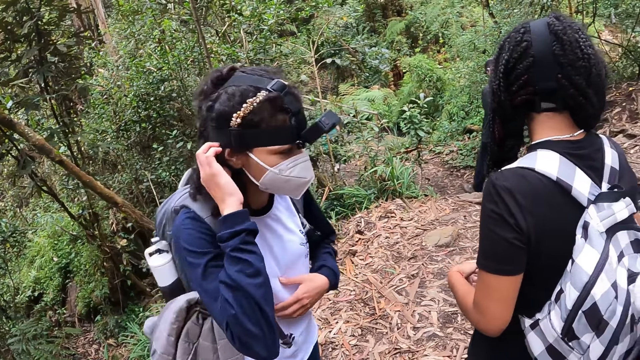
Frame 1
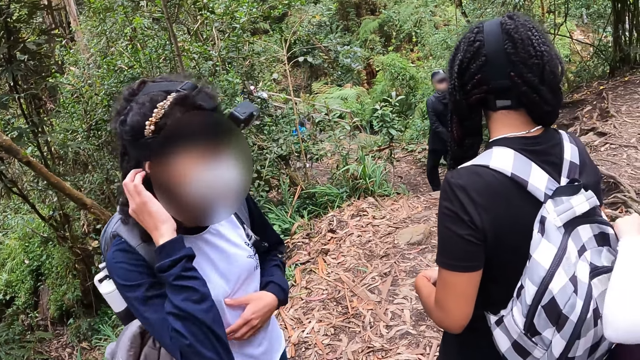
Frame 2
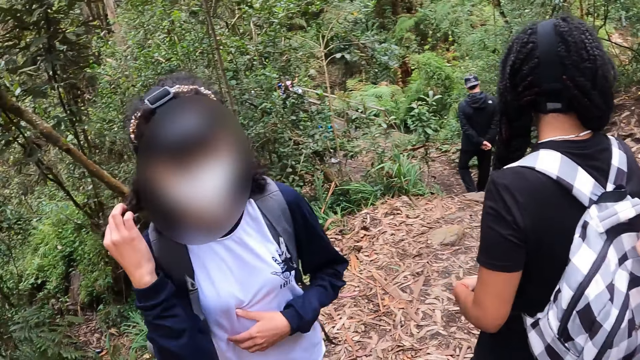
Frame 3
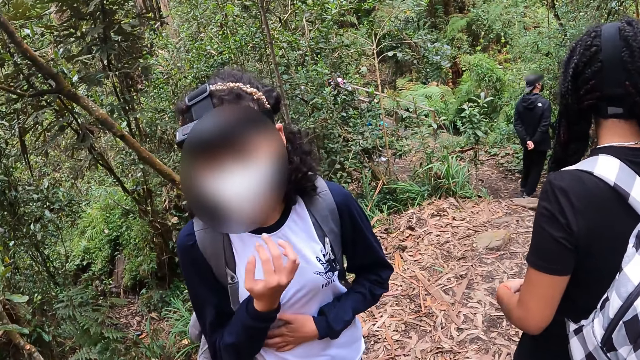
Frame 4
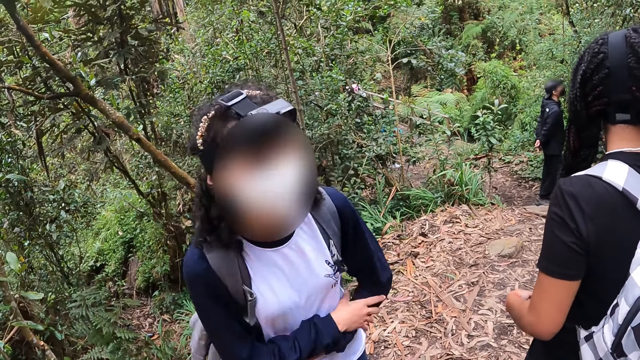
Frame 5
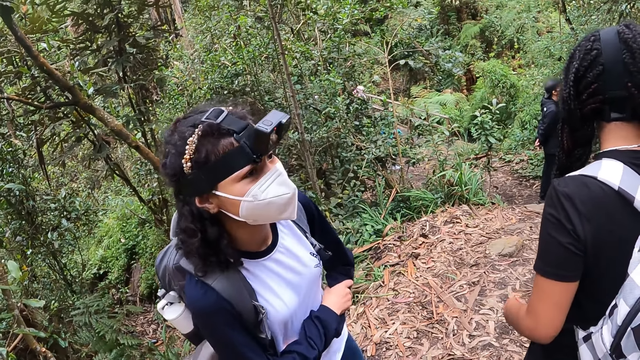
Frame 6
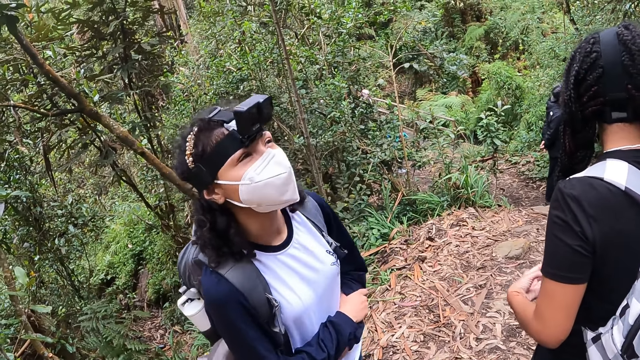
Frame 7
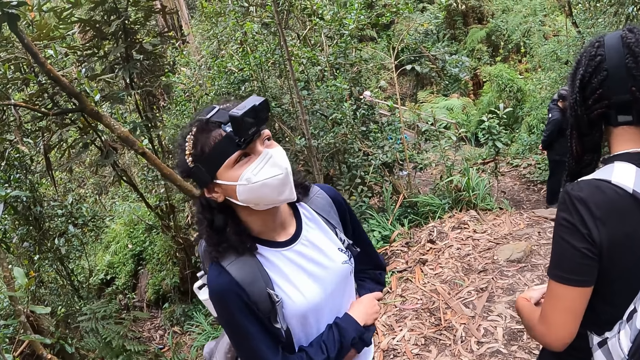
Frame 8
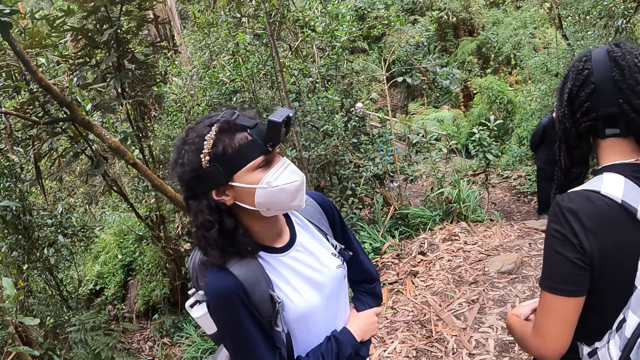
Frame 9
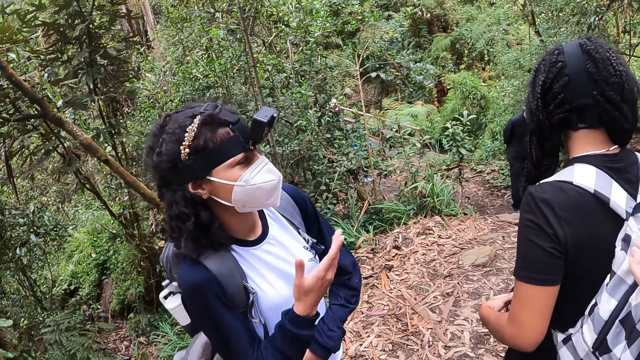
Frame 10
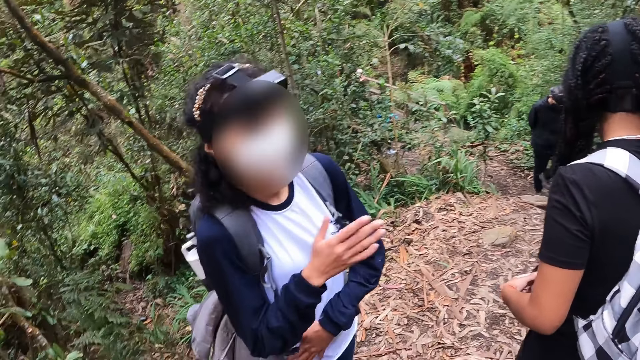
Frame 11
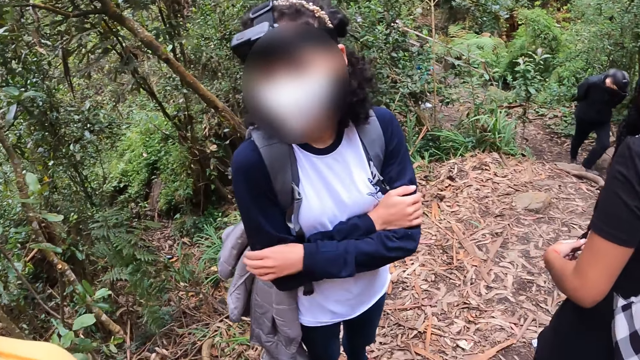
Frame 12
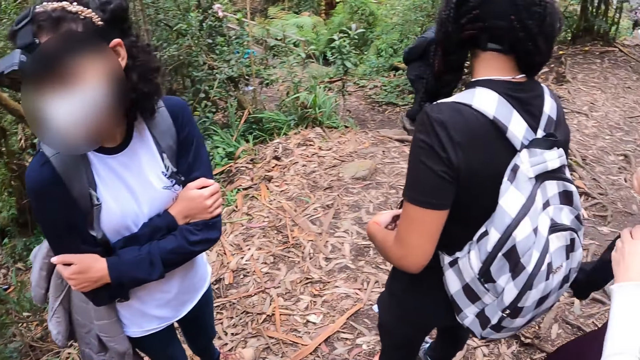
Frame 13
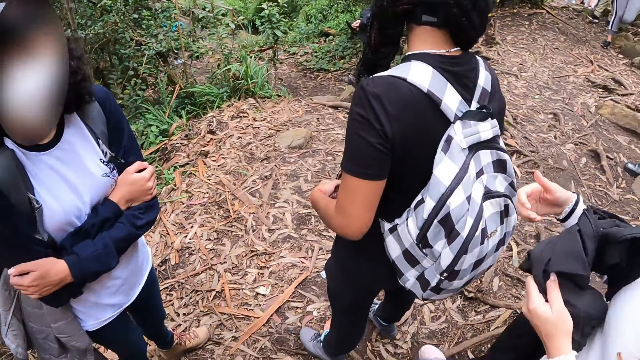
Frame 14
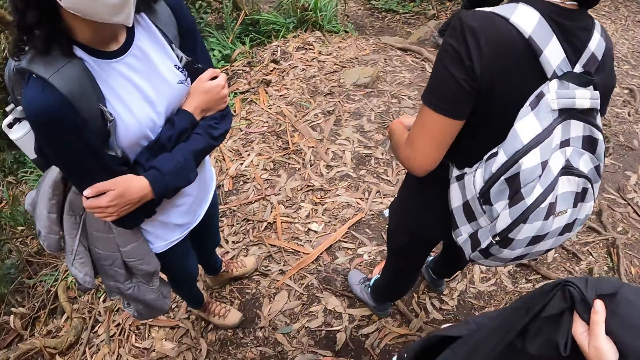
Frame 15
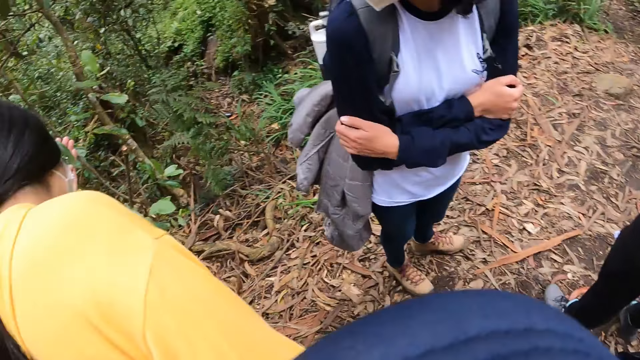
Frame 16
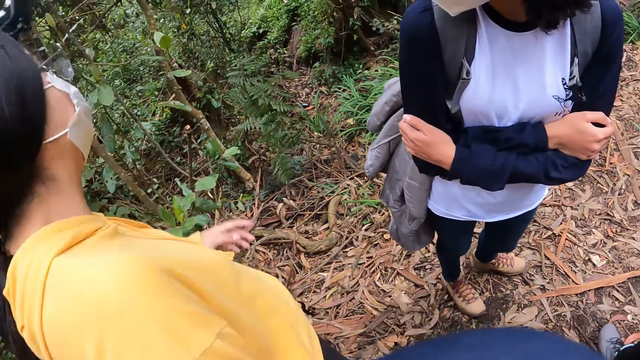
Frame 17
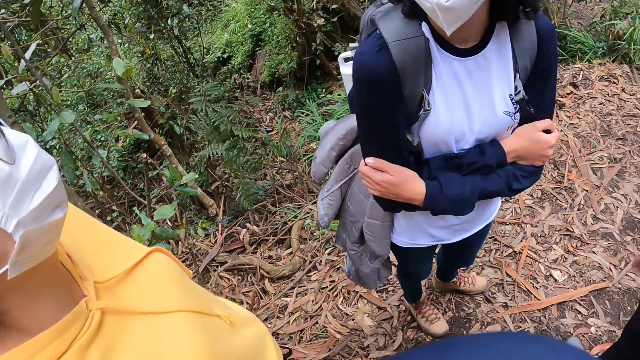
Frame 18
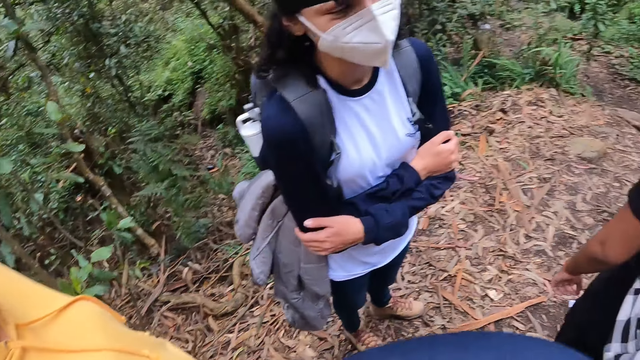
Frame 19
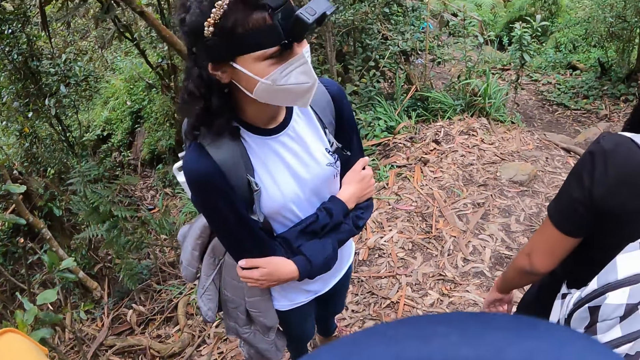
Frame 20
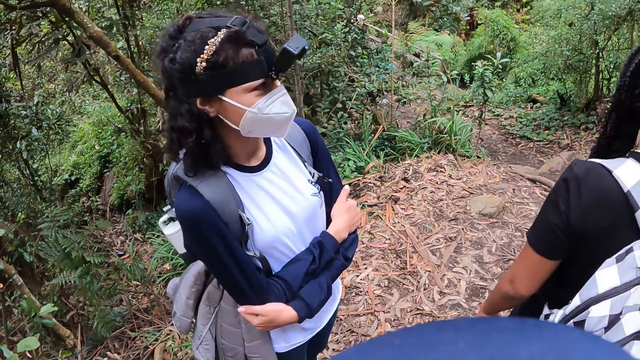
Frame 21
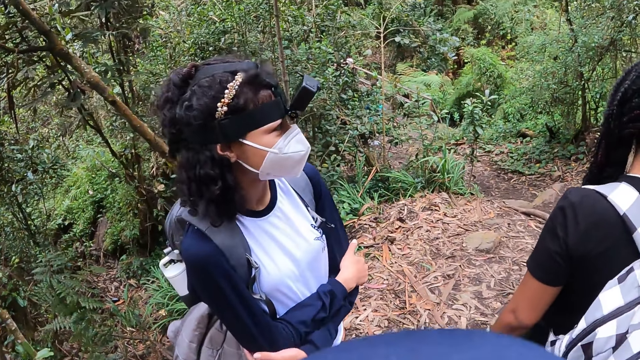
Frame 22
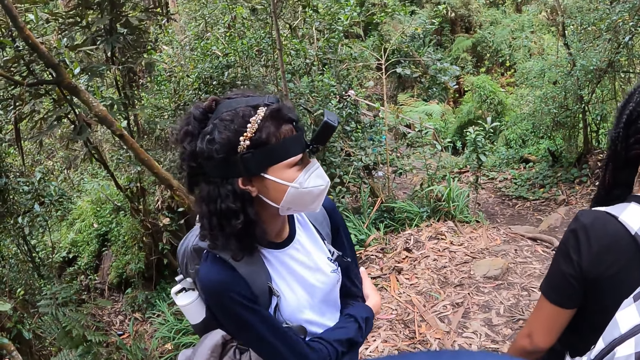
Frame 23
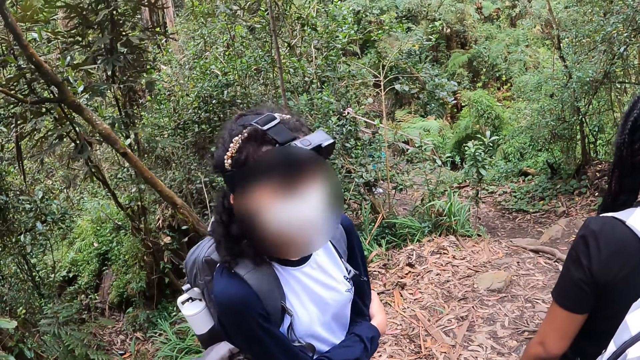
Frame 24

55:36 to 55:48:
The woman removes a jacket from her right elbow with her left hand. Another woman touches a leaf with her left hand.

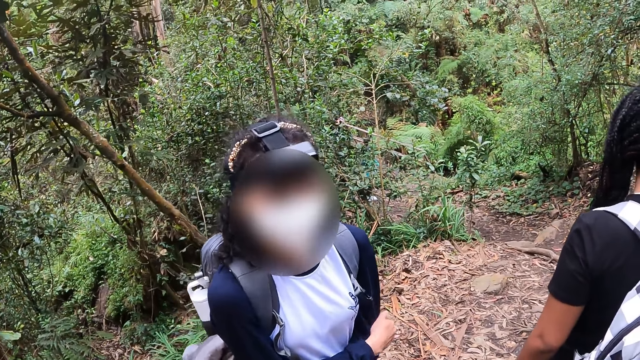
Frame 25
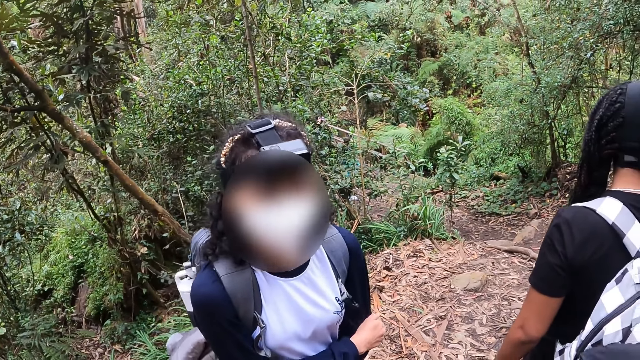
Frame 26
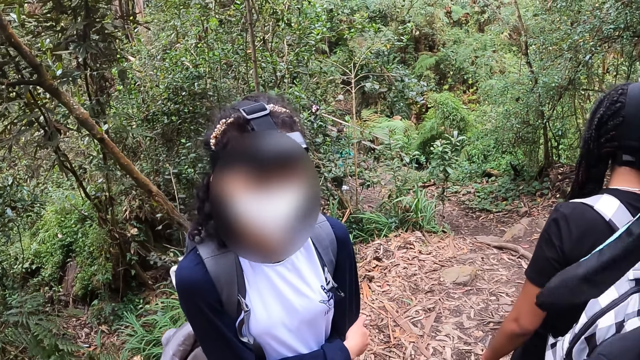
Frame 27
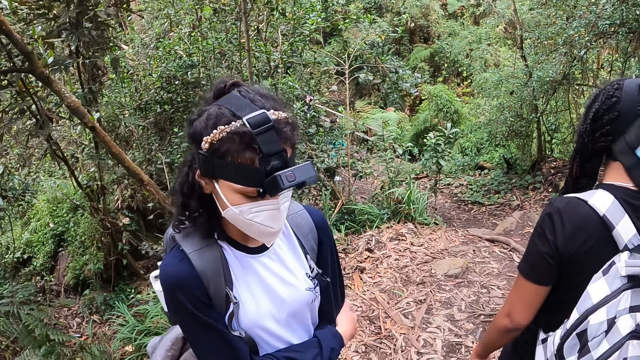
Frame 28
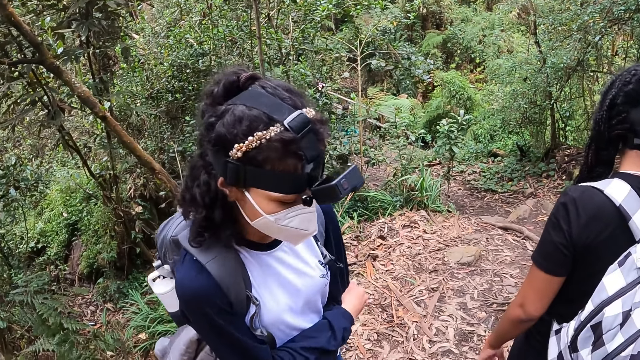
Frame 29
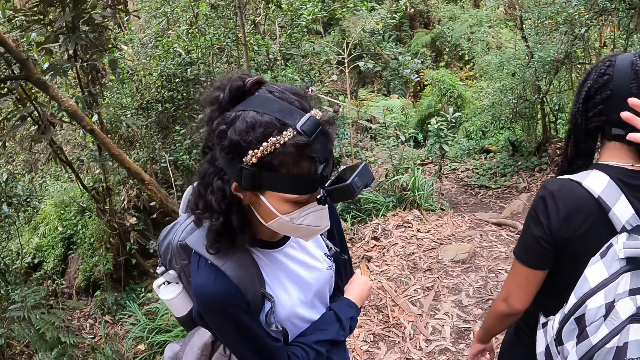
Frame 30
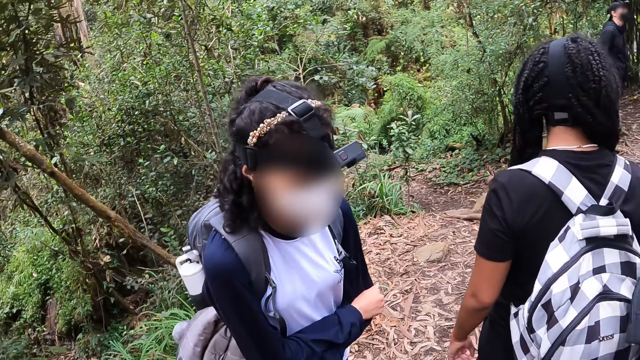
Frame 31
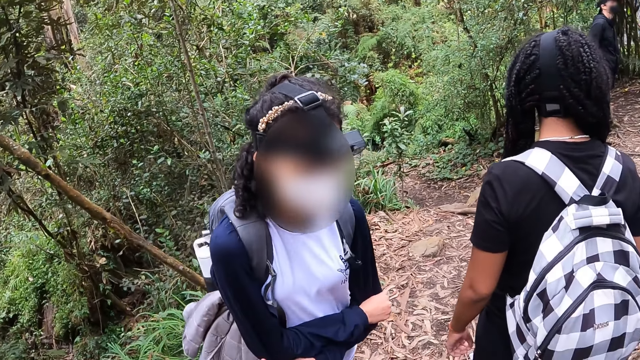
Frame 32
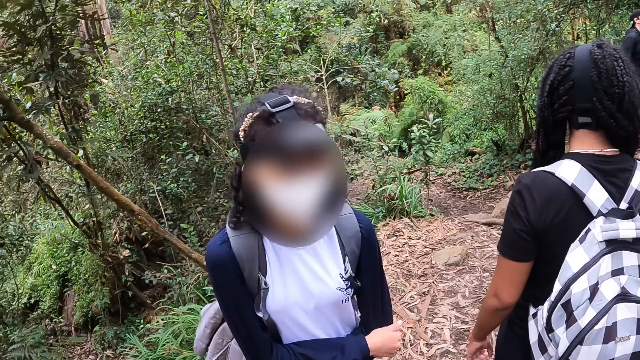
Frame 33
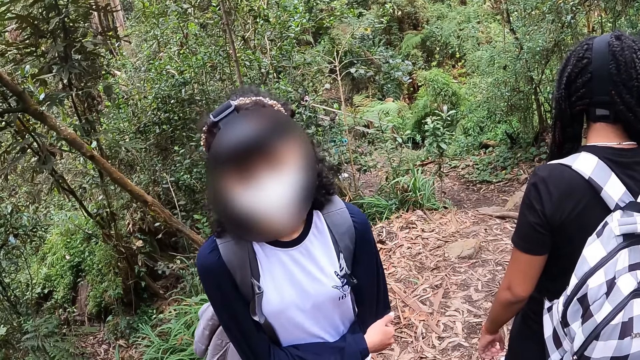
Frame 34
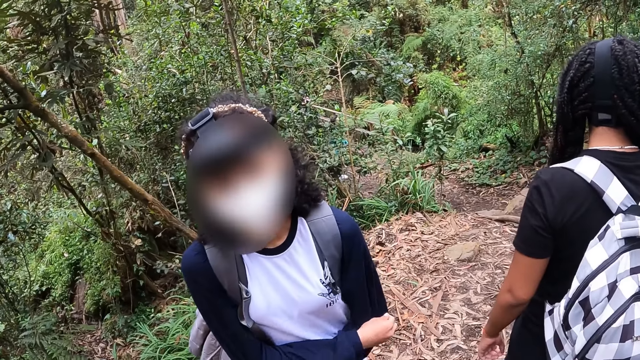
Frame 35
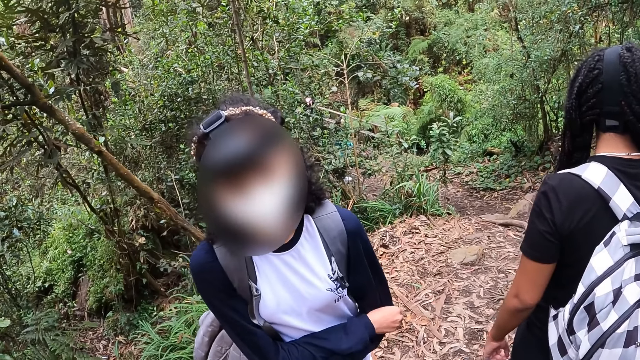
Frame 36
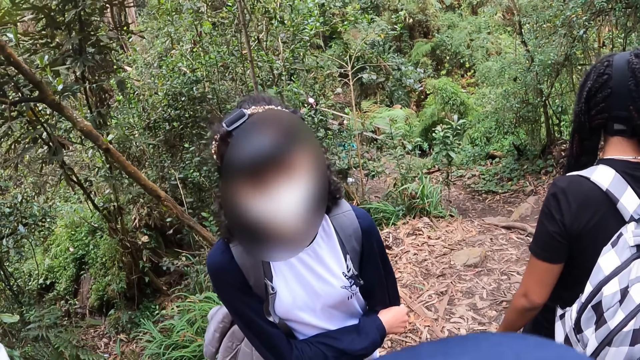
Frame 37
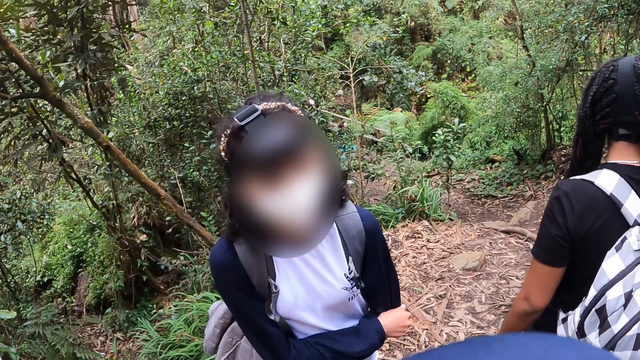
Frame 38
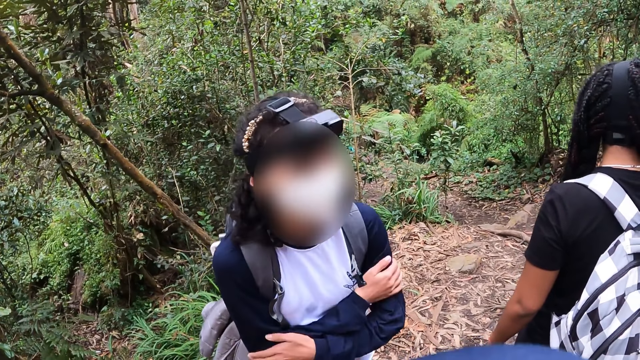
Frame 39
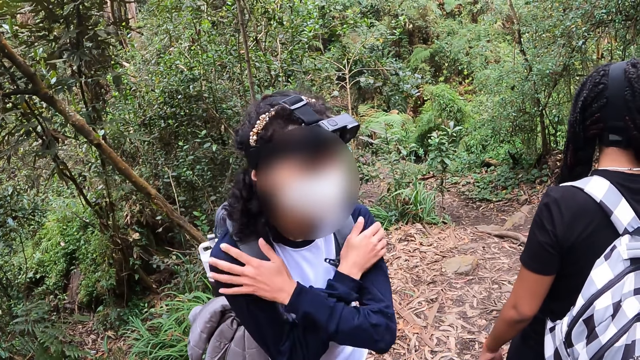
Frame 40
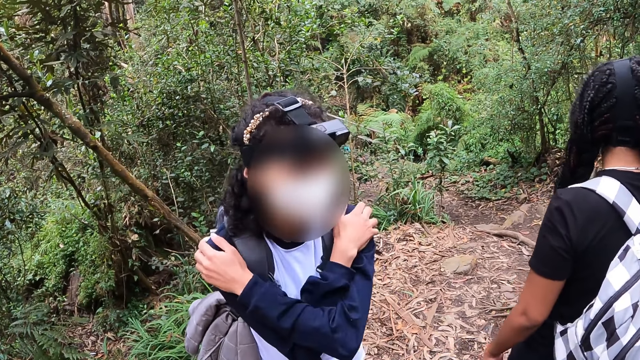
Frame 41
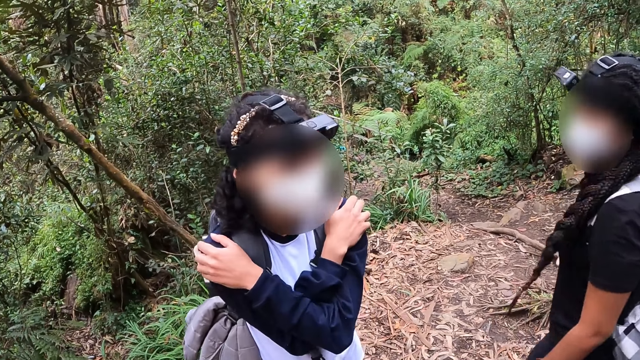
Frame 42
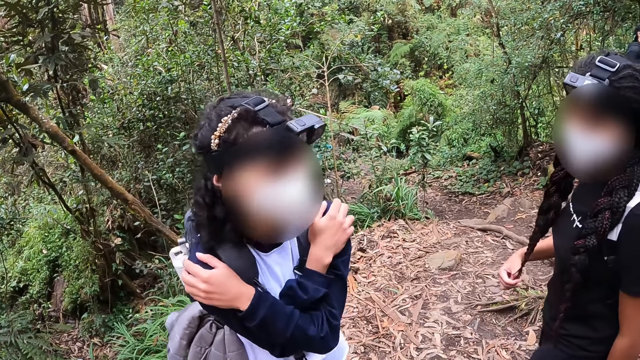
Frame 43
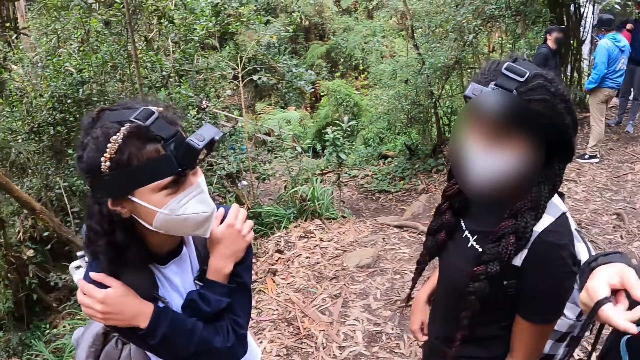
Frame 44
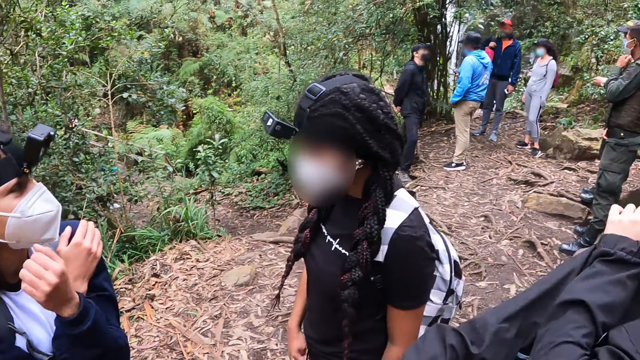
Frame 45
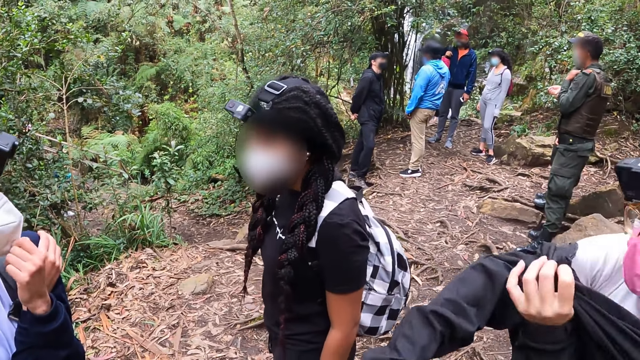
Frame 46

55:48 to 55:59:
The woman puts on the black jacket with her left hand.
